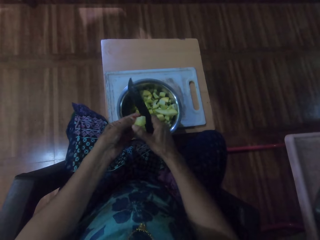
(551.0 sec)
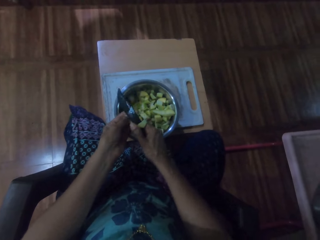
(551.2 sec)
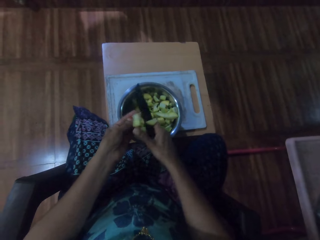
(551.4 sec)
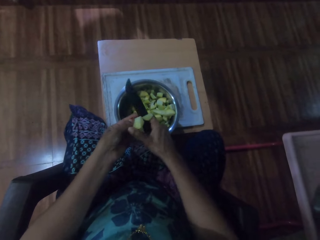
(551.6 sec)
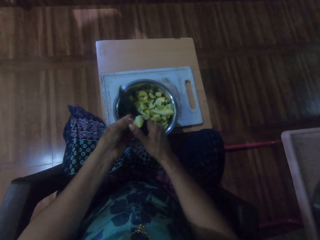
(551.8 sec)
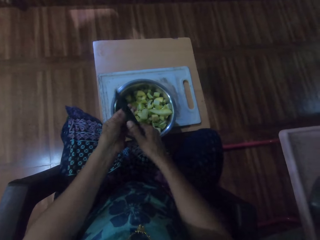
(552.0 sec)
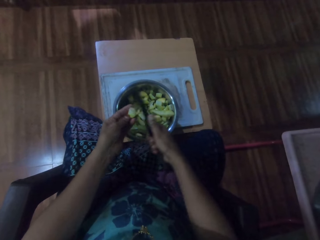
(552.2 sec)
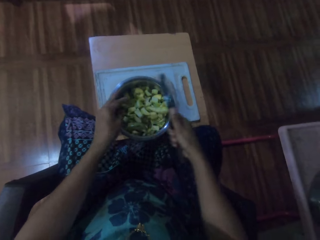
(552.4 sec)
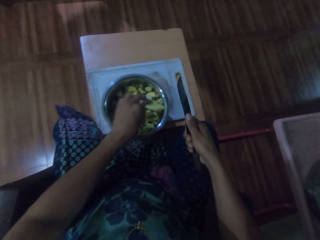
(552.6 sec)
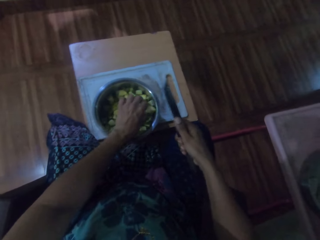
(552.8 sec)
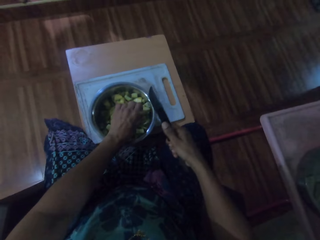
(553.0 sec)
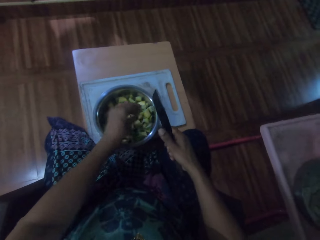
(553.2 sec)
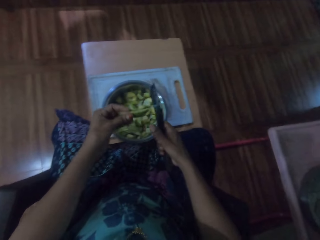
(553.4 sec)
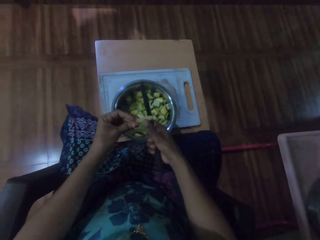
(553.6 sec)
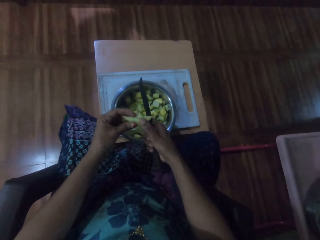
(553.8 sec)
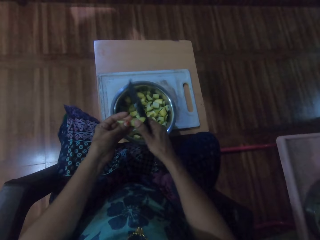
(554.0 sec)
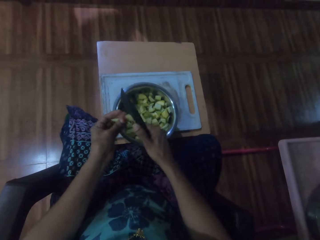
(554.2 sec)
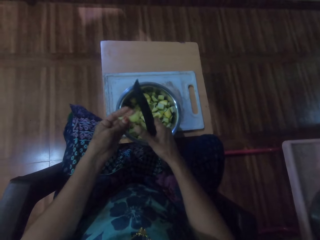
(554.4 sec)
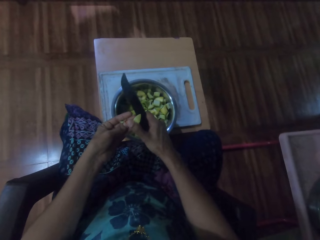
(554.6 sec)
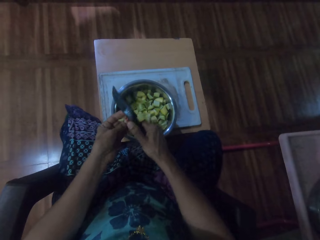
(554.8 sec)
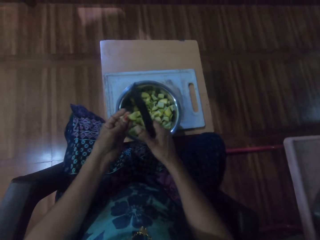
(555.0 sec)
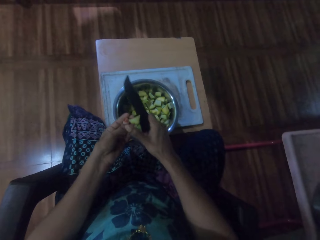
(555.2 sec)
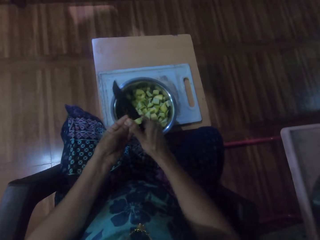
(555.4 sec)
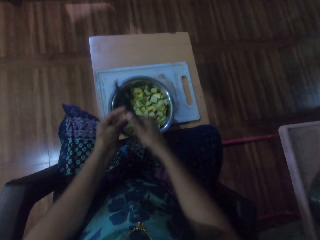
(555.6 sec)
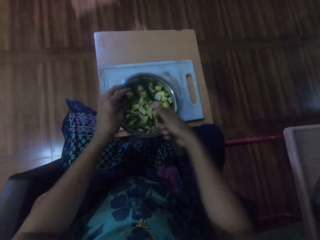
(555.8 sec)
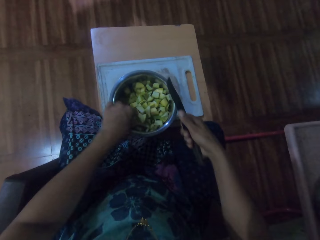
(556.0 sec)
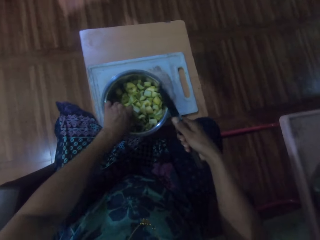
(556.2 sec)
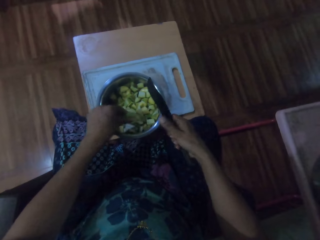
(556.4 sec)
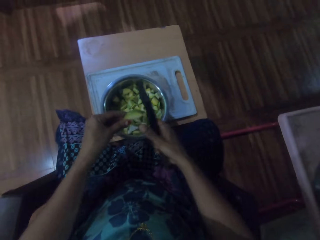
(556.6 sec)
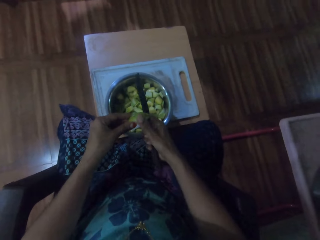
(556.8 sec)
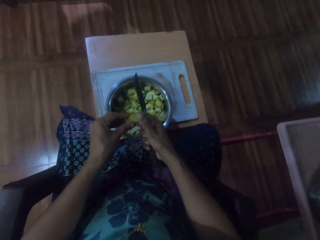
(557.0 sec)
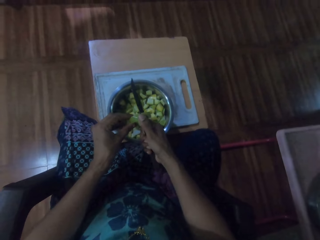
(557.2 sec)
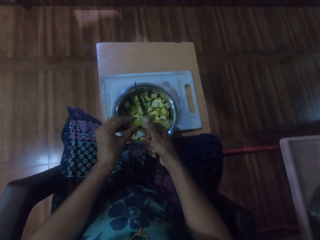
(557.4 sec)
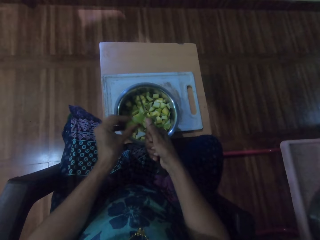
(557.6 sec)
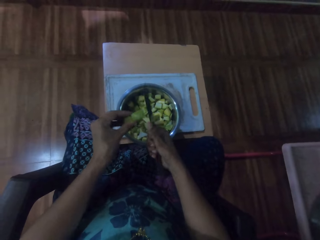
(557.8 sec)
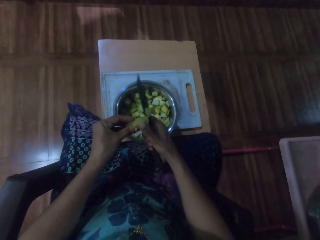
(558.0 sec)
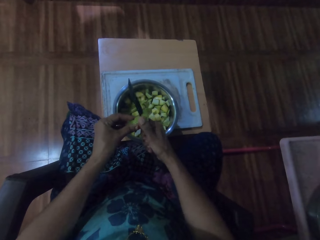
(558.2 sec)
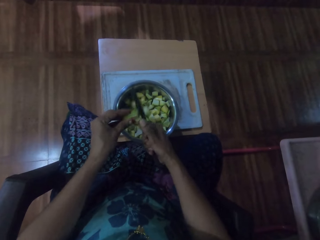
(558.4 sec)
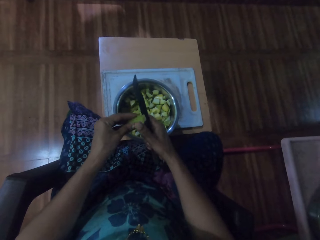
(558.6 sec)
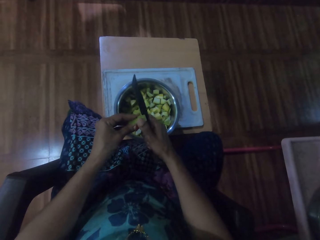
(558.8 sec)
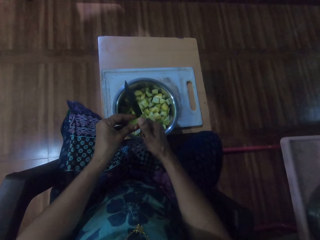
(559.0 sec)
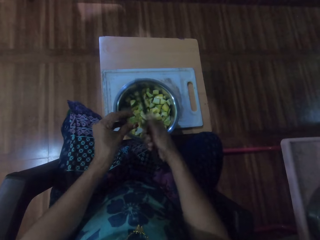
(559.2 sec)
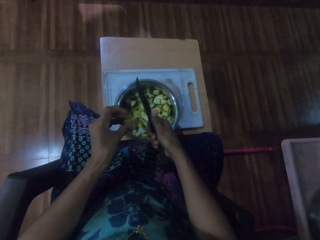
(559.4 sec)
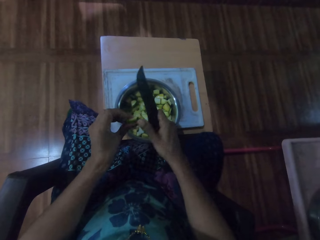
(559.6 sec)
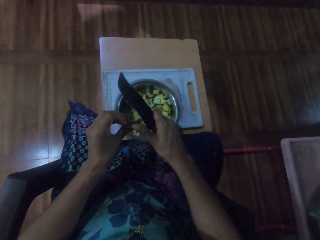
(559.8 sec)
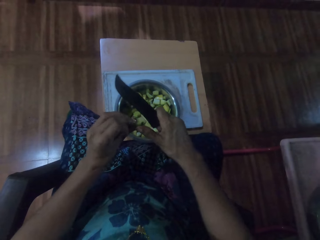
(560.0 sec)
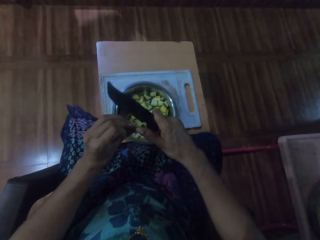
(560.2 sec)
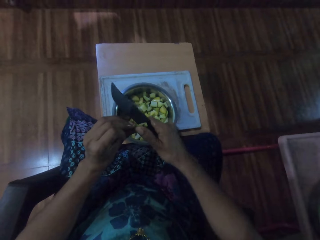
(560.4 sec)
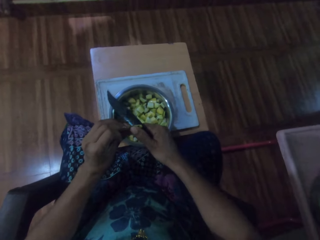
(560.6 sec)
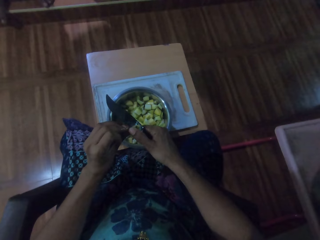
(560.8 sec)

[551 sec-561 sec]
The camera wearer picks a piece of potato from the pot. They cut the piece of the potato.

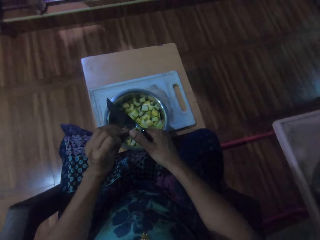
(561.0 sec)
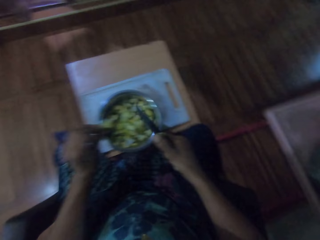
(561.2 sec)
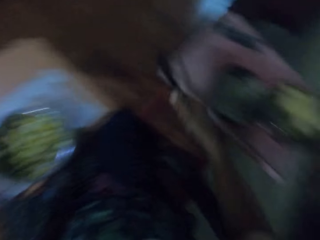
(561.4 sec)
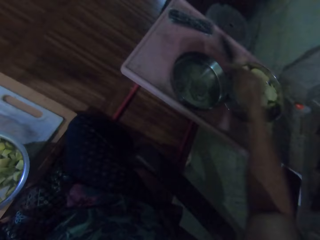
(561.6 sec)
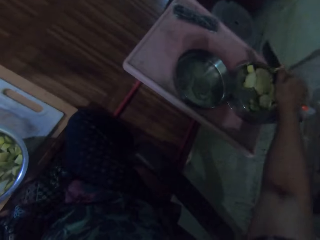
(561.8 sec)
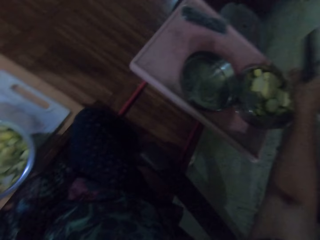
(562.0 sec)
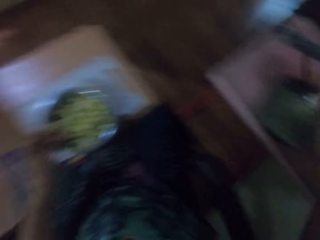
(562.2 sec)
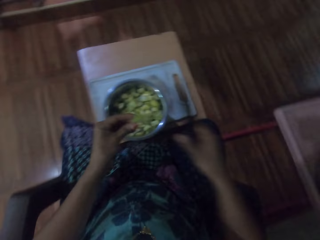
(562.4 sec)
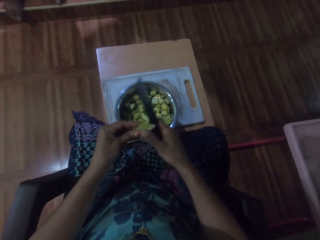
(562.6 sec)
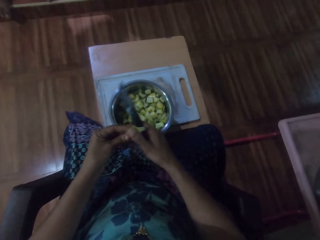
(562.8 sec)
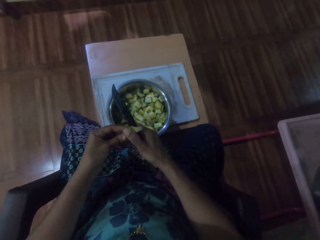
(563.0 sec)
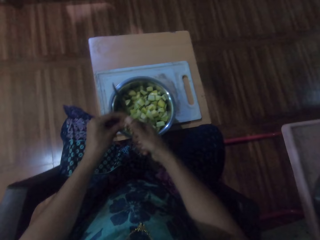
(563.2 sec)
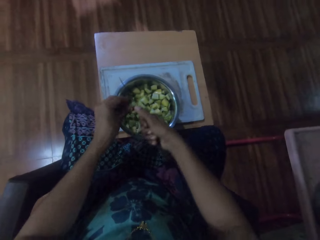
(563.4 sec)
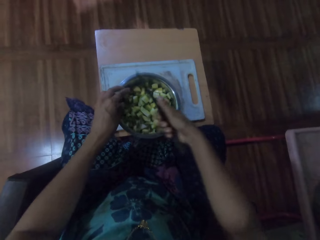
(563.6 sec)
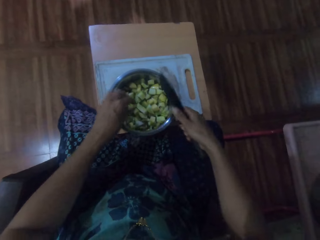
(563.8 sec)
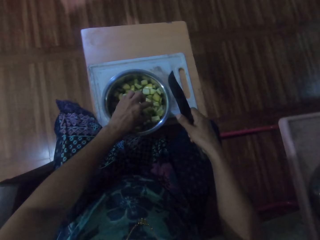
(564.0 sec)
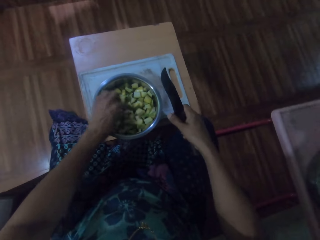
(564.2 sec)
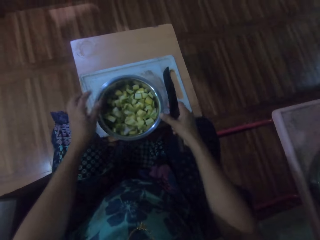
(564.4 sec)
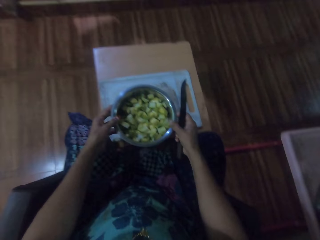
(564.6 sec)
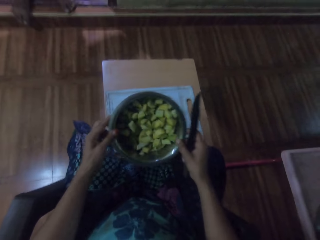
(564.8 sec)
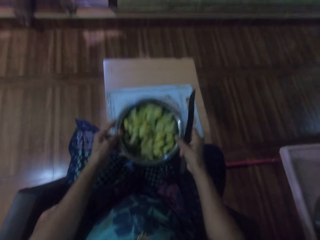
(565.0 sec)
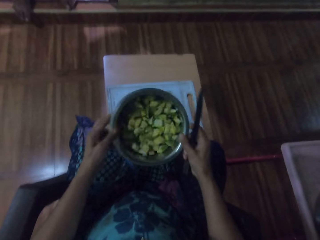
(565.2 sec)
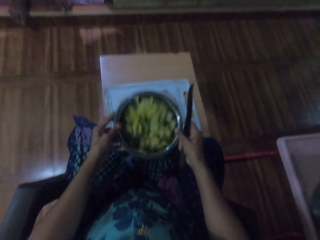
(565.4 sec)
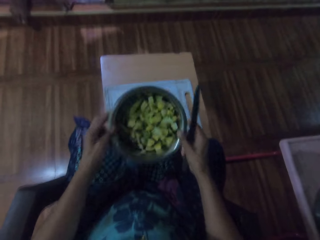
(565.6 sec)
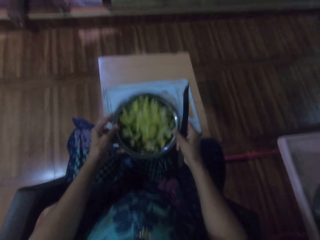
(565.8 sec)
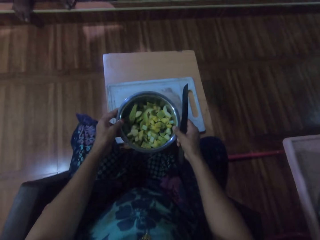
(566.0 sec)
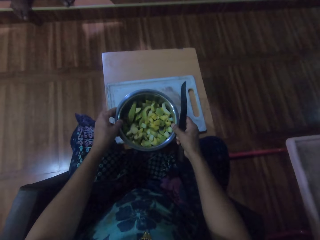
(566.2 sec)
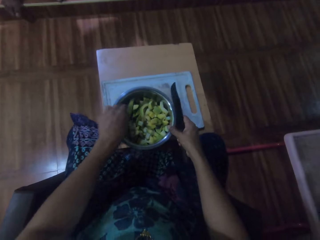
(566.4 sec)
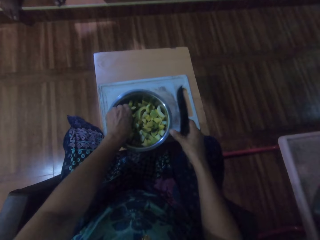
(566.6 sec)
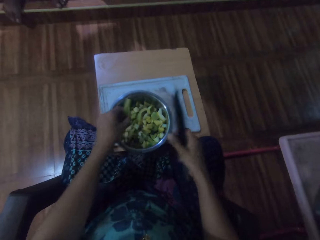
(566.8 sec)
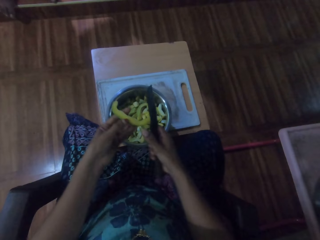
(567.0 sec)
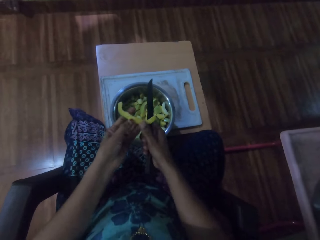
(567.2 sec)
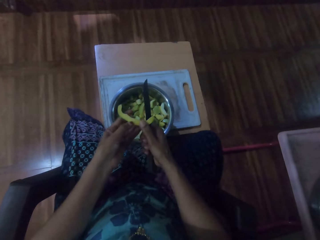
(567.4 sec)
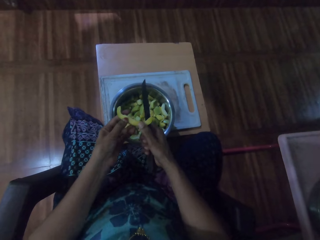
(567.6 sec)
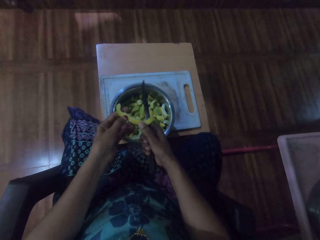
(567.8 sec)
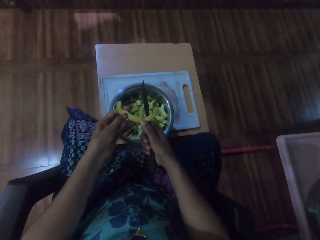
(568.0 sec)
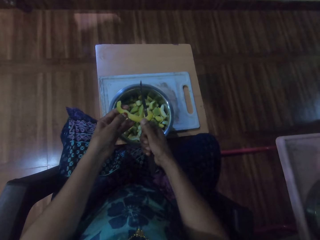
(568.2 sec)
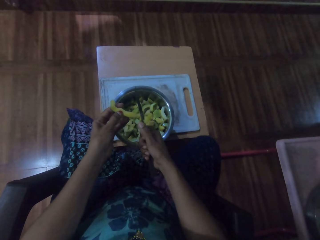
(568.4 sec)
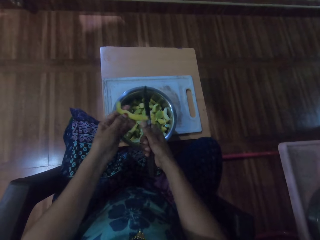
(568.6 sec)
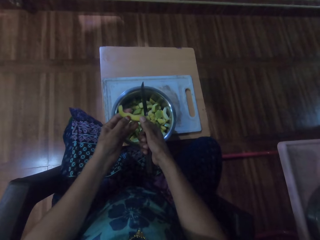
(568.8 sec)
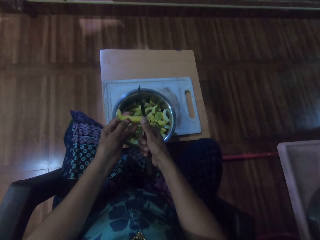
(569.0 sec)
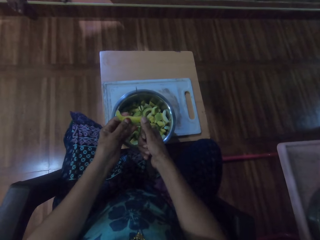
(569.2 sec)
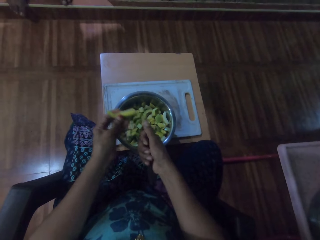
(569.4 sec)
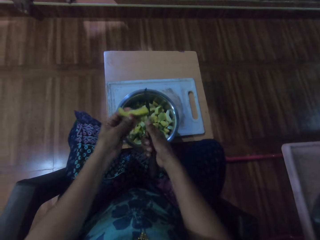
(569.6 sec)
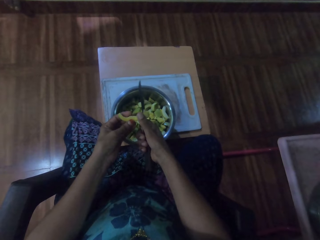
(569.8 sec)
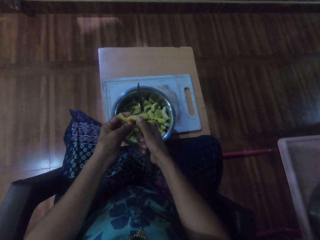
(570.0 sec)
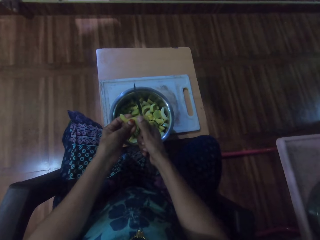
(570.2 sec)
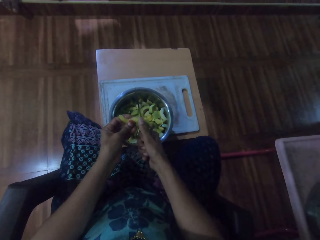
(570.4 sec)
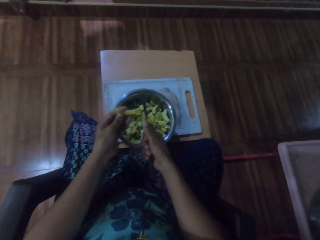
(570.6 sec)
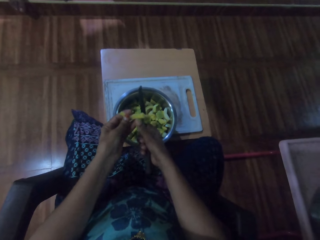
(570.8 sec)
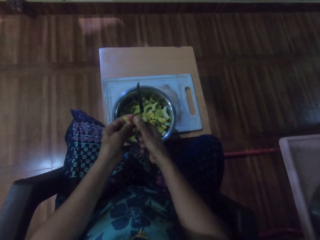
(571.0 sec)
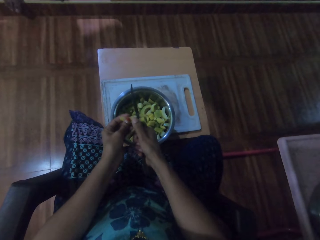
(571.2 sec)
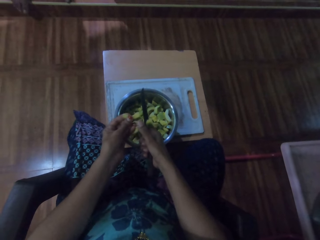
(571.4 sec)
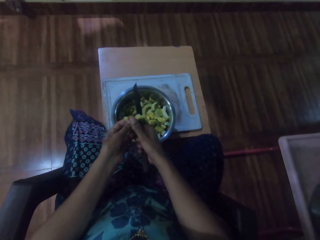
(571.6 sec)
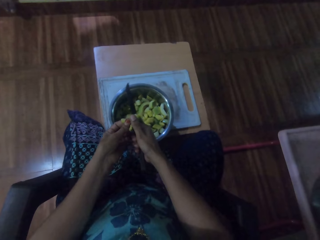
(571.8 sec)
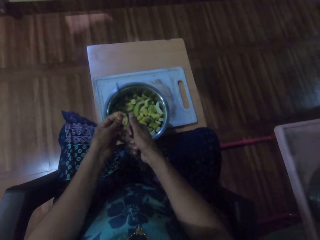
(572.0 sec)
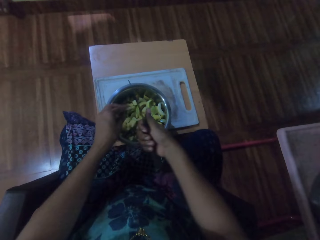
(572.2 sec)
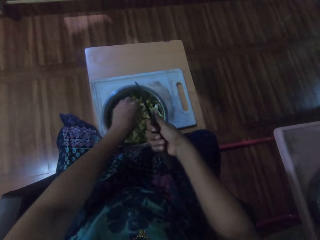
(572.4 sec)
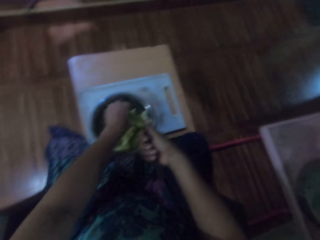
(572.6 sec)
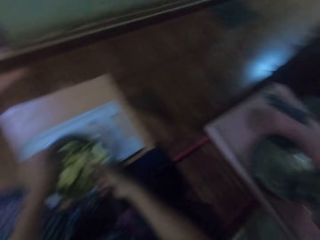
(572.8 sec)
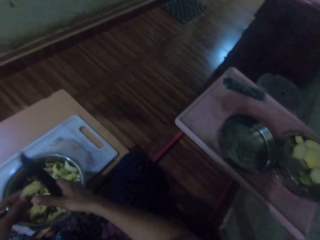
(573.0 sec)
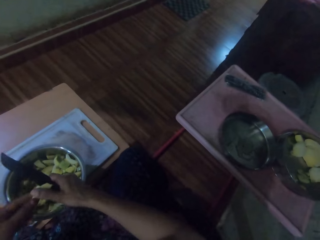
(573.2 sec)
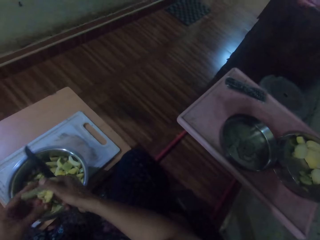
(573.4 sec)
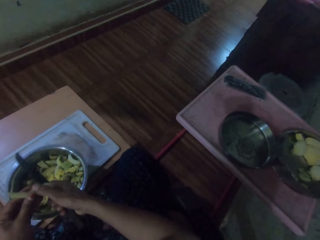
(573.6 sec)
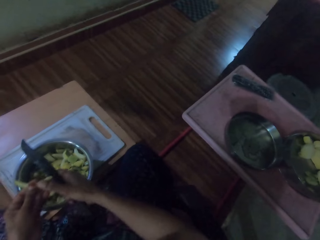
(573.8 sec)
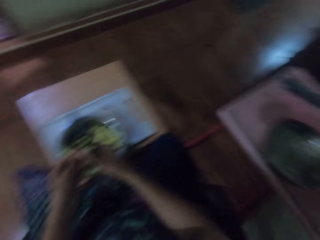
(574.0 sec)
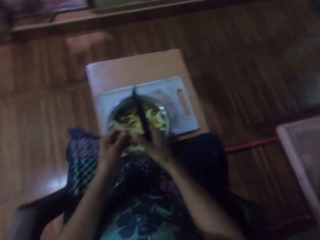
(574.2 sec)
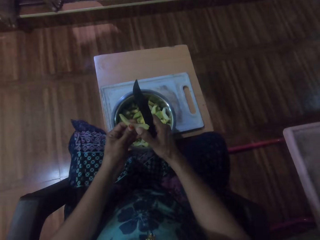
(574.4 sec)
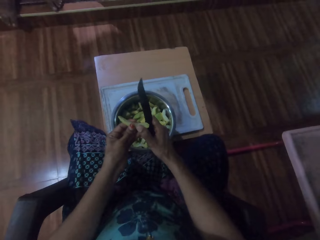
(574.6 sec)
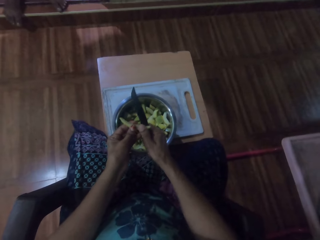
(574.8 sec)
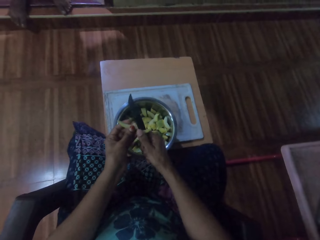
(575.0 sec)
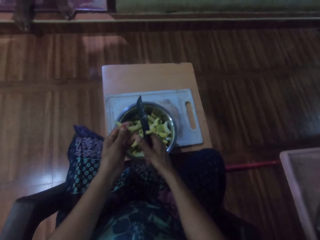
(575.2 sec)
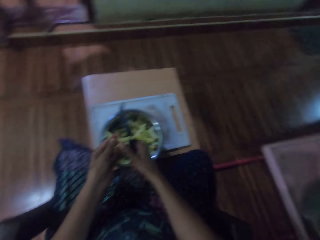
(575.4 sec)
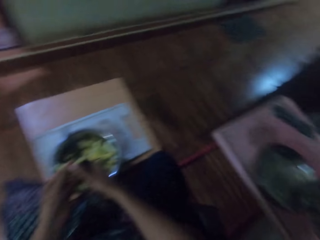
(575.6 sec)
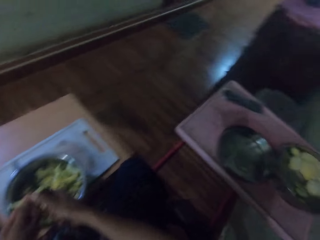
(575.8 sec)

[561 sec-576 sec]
The camera wearer removes the unwanted from something. They place a piece of something on the bowl. They cut the object with the knife. They shake the bowl with something. They place the bowl on the stool. They pick something. They cut the object with the knife. They look around the house. They cut the object with the knife.
